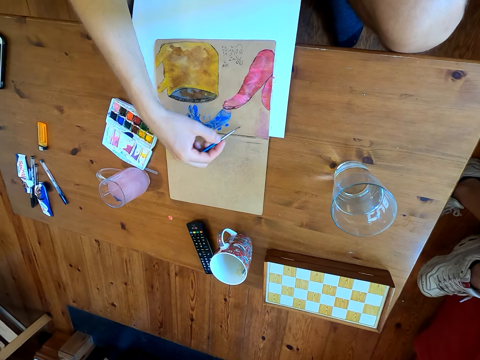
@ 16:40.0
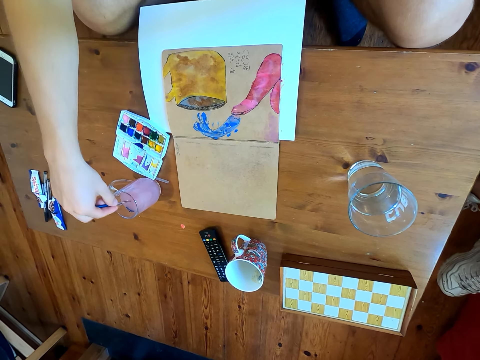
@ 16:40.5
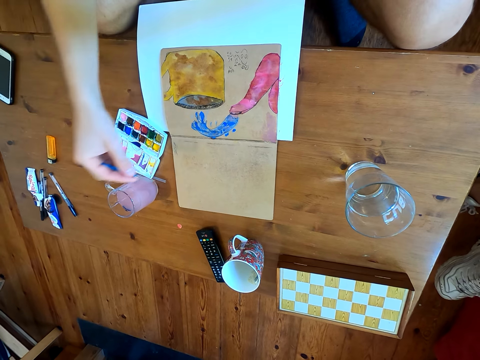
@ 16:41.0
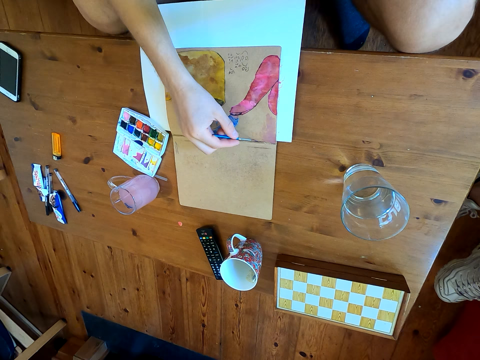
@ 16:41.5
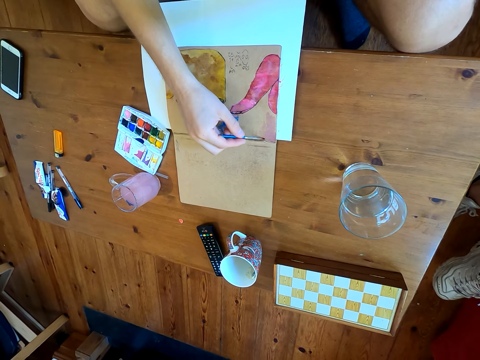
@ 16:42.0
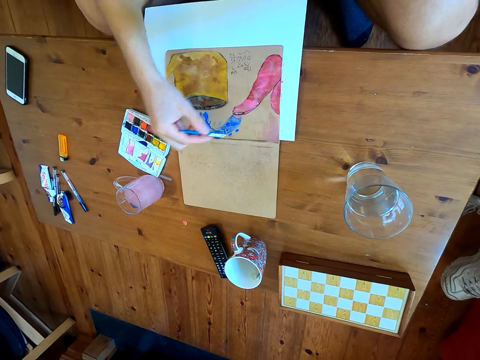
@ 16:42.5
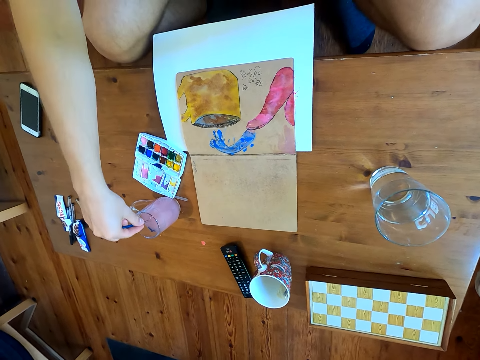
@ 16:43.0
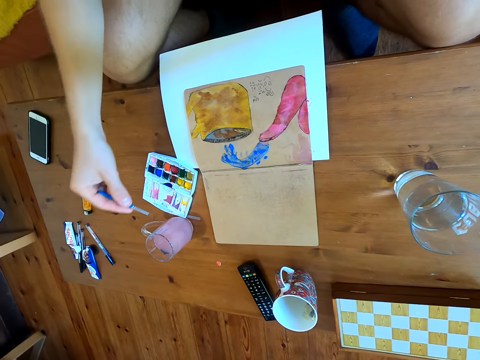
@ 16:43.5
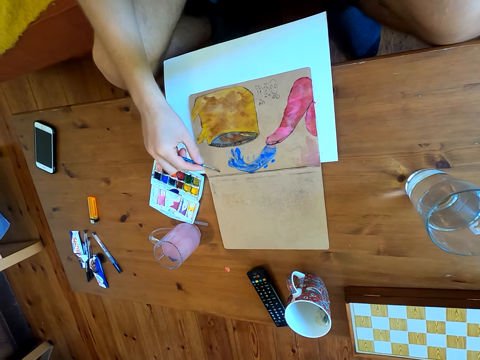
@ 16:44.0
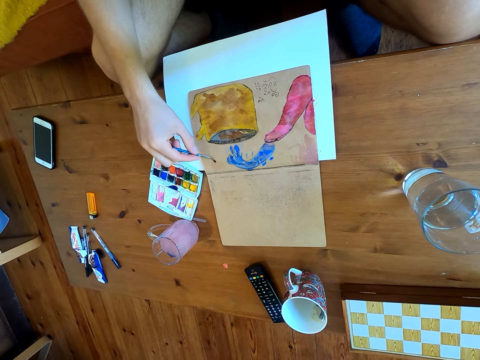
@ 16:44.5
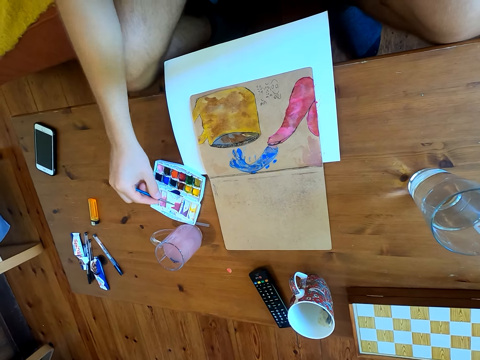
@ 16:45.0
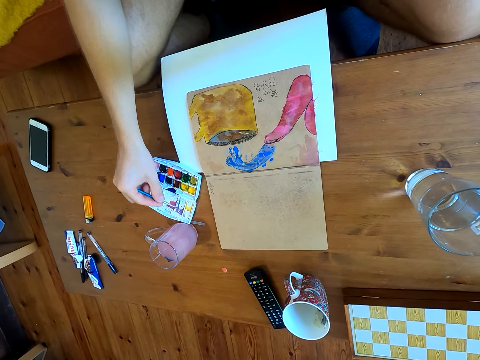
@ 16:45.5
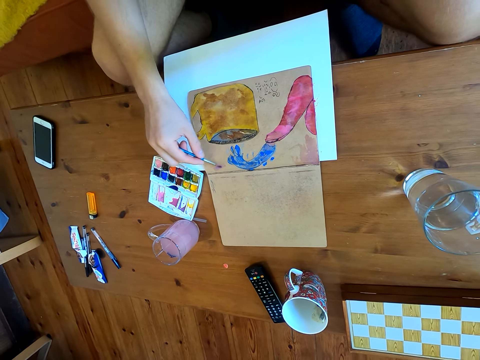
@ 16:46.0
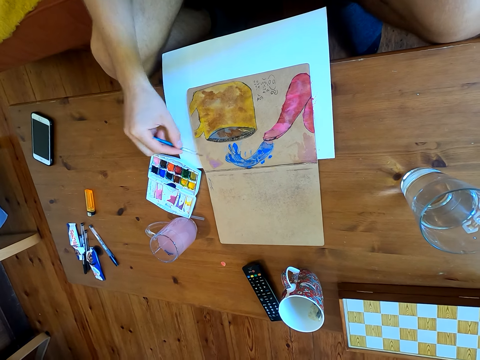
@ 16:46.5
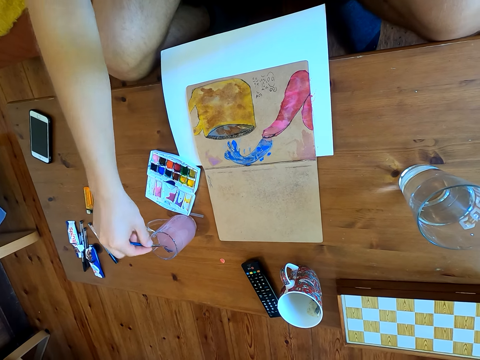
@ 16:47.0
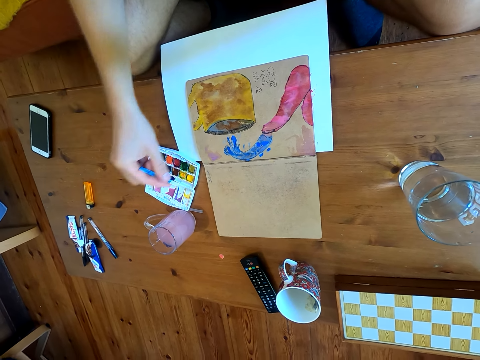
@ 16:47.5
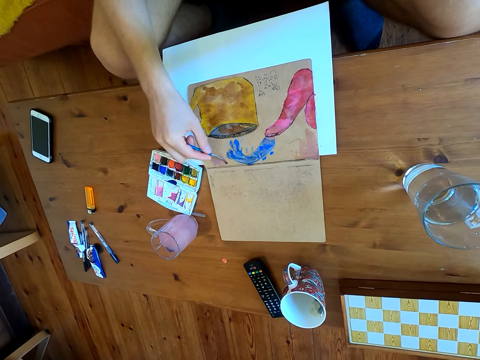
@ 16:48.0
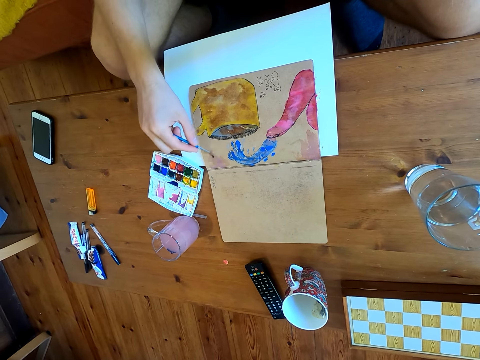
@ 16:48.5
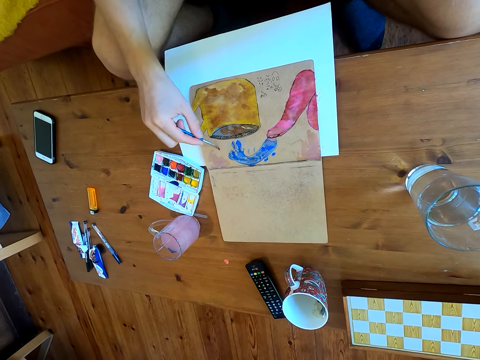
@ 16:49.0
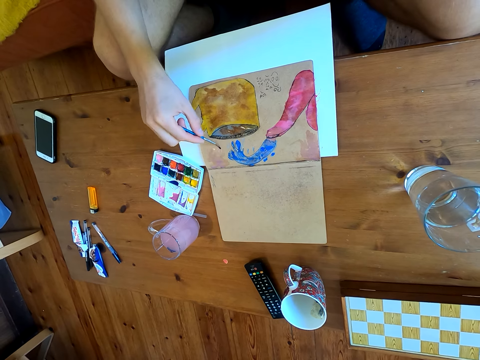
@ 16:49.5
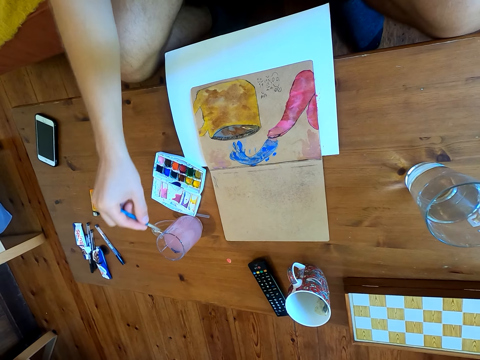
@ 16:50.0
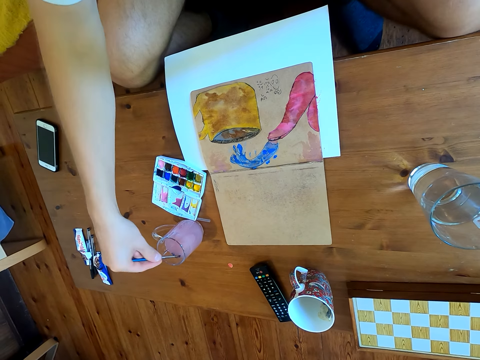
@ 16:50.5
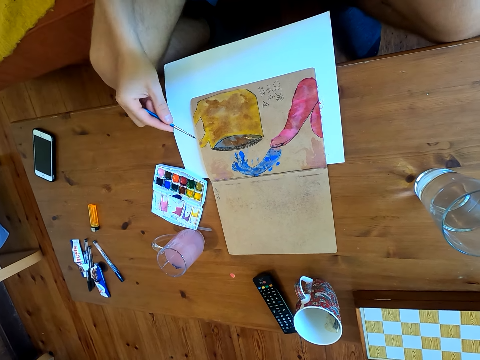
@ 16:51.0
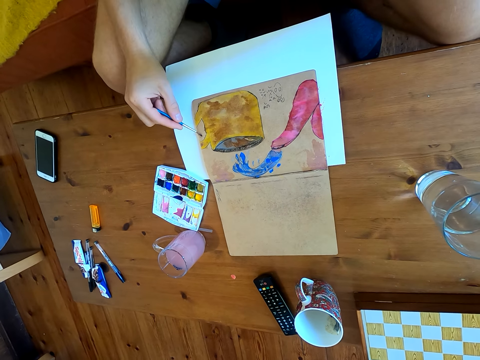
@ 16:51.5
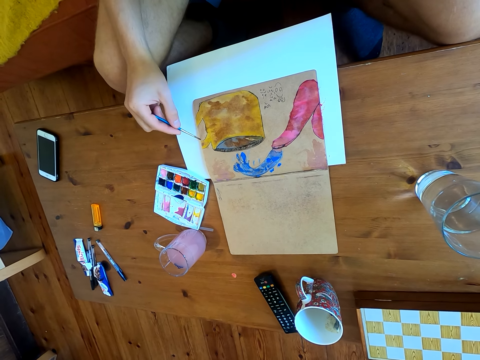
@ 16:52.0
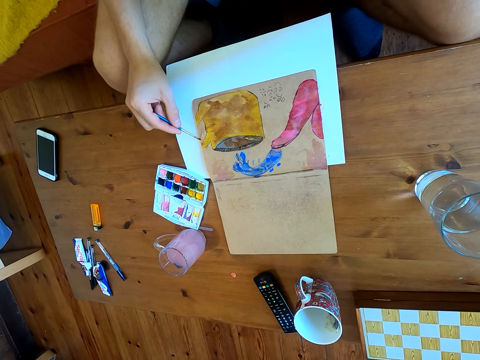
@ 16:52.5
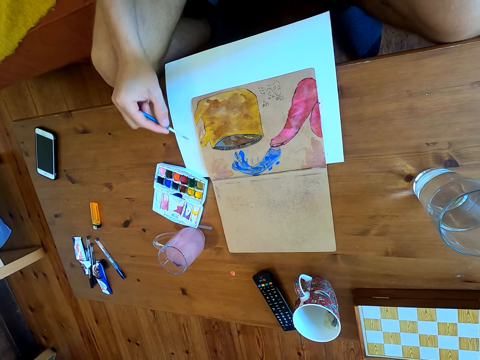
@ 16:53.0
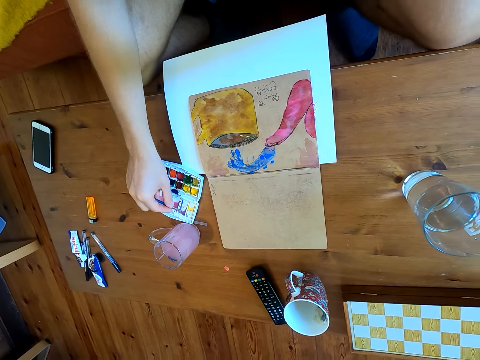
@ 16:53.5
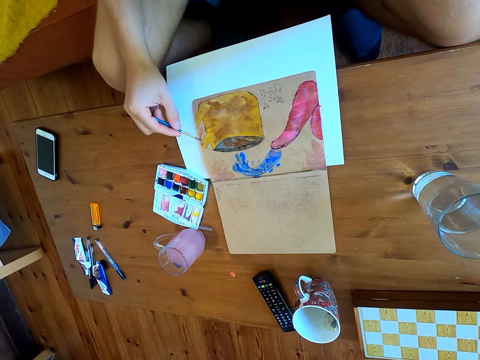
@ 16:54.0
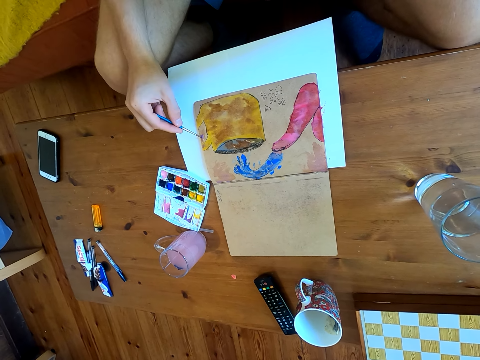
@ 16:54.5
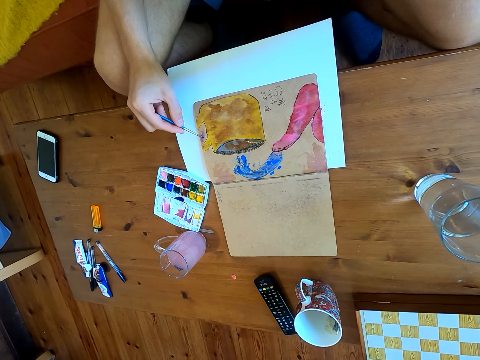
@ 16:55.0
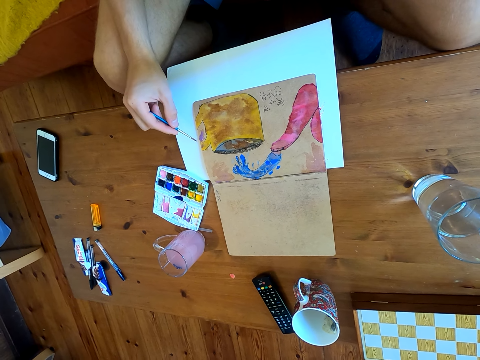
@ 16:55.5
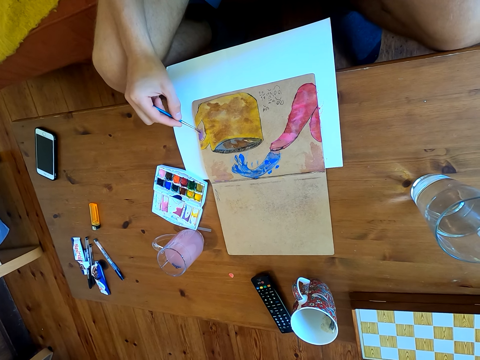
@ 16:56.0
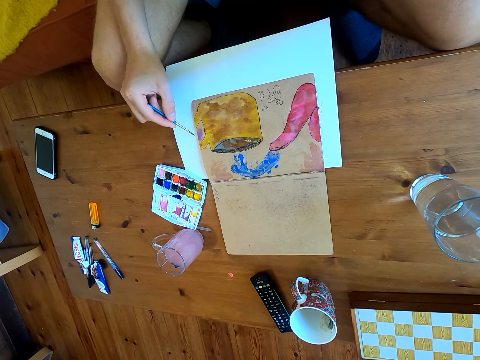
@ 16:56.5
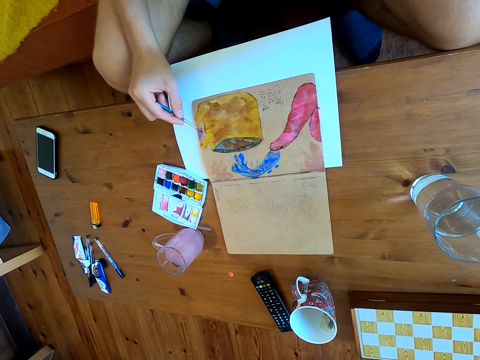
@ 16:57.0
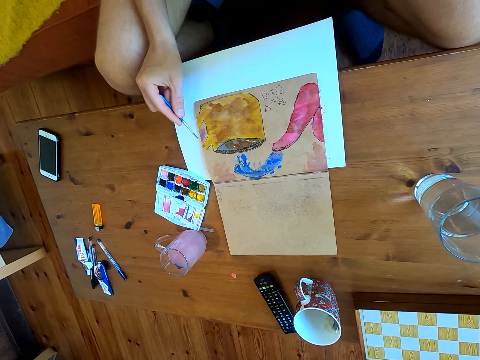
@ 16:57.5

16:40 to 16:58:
The camera wearer dips the brush in a liquid. They paint on a paper. They dip the brush in the liquid. They paint on the paper. They immerse the brush in watercolor. They paint on the paper. They dip the brush in the liquid. They paint on the paper. They dip the brush in the liquid. They paint on the paper. They immerse the brush in the watercolor. They paint on the paper.

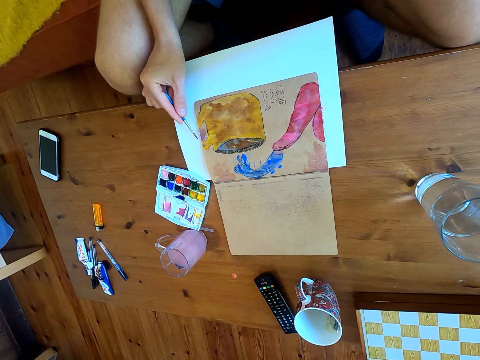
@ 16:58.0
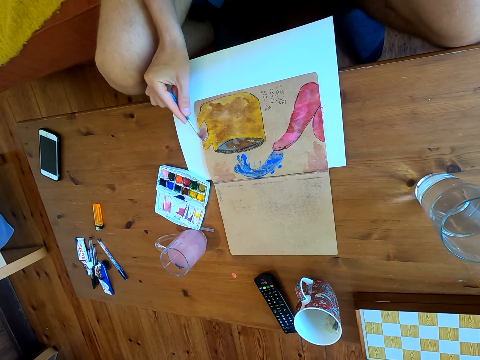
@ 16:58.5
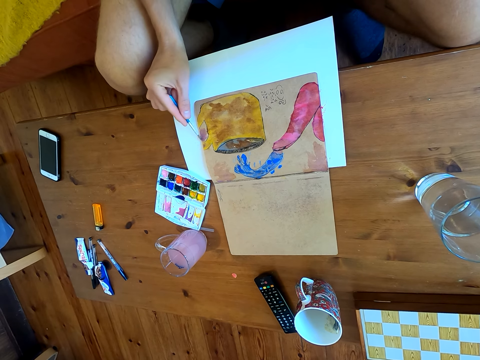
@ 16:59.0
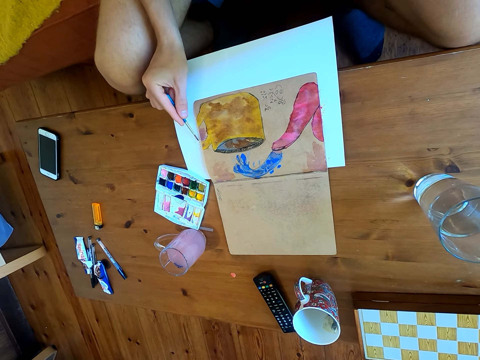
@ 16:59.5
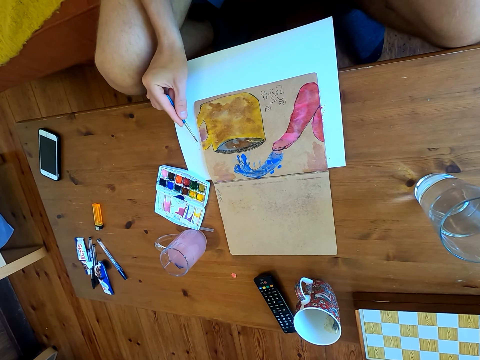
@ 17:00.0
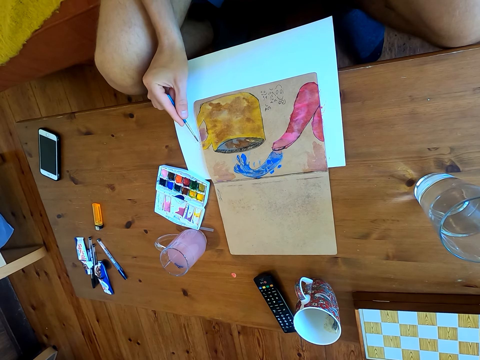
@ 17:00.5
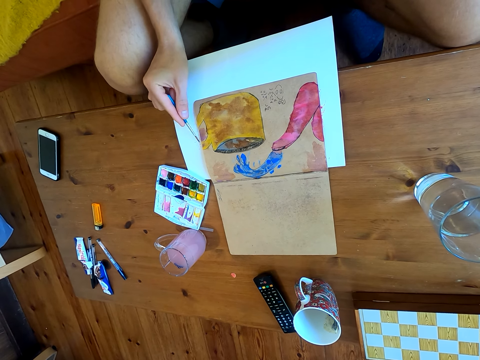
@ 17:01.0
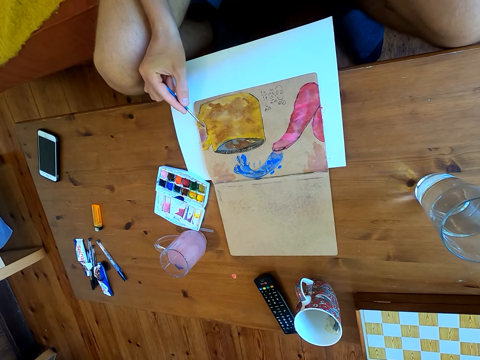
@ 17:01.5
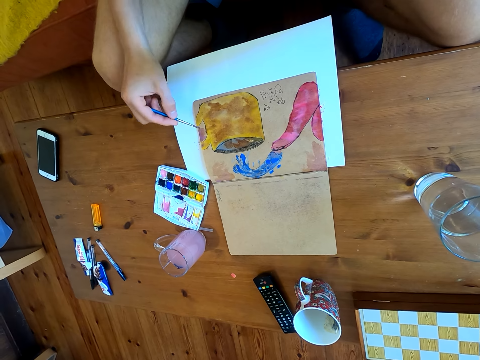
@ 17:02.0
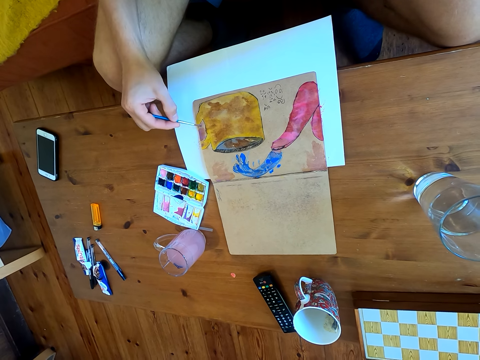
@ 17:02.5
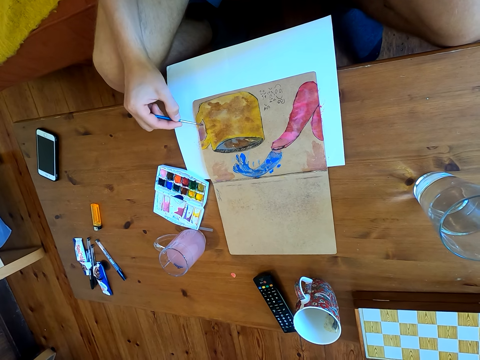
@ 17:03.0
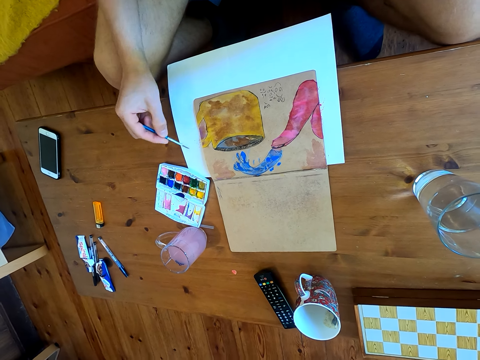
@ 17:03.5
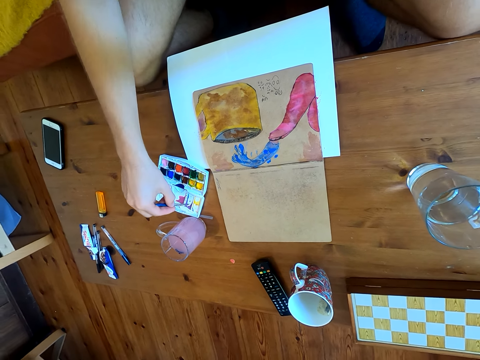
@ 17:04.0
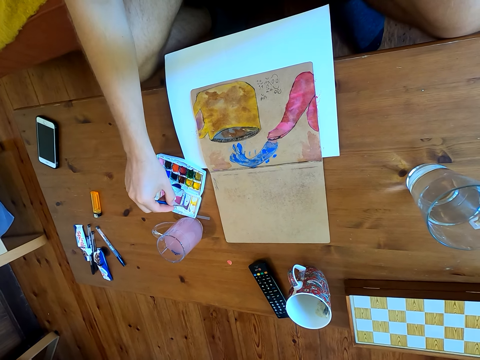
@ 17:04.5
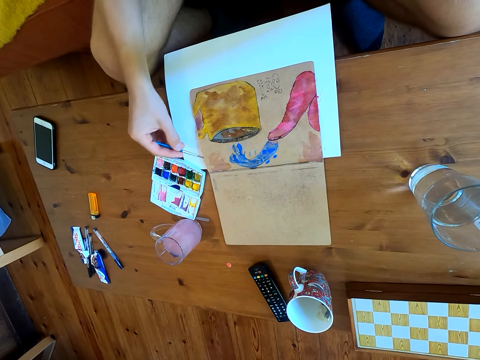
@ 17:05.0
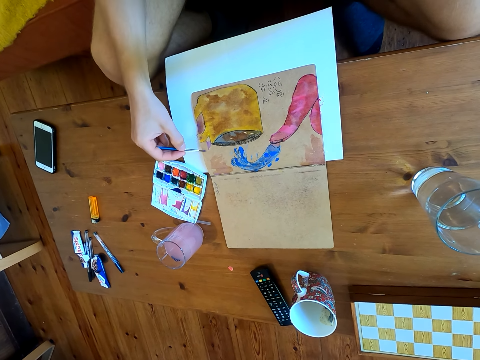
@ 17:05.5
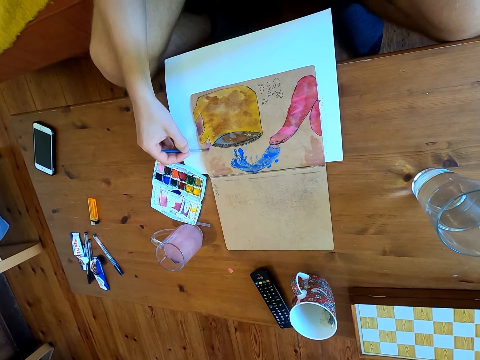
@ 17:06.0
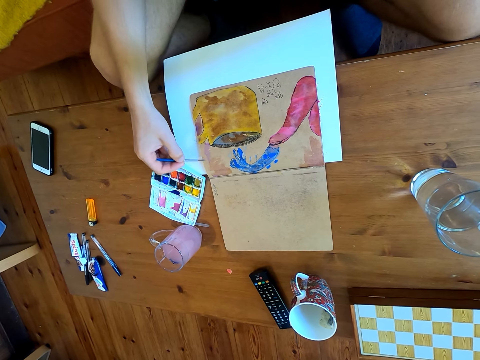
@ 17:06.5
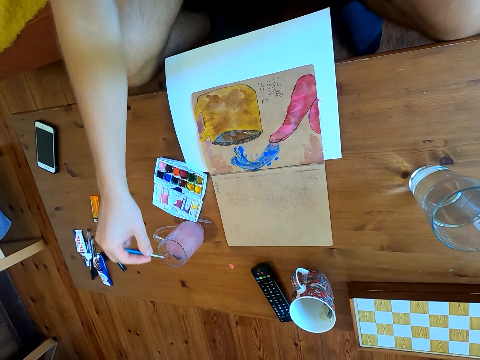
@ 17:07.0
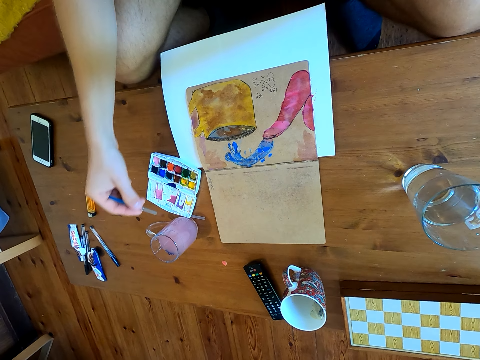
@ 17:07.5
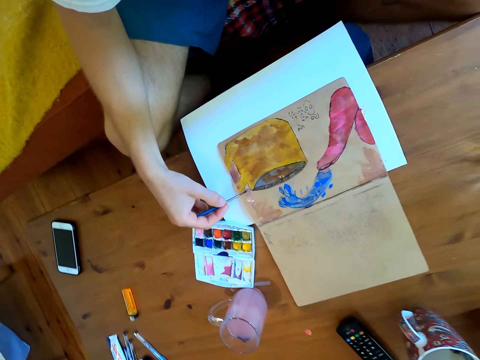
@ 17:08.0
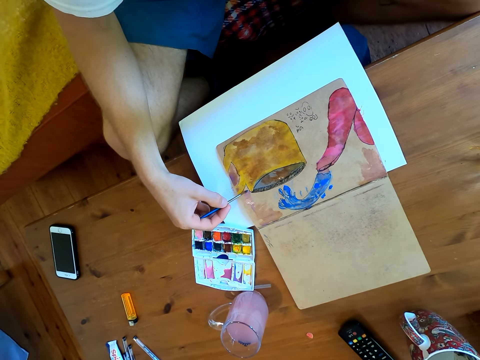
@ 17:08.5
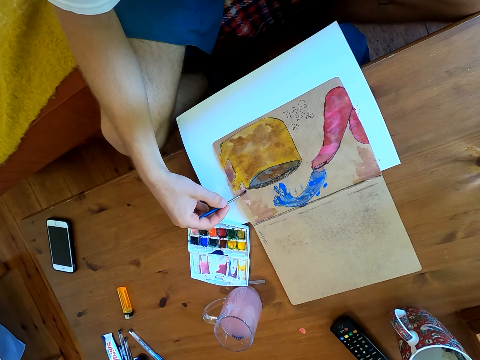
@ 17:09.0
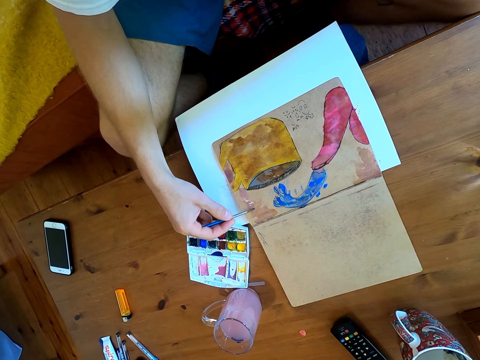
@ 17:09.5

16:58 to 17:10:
The camera wearer immerses the brush in watercolor. They paint on a paper. They dip the brush in liquid. They paint on the paper.
